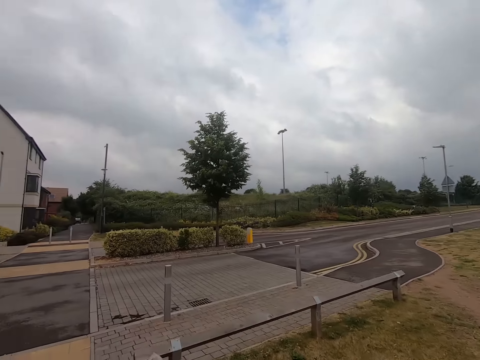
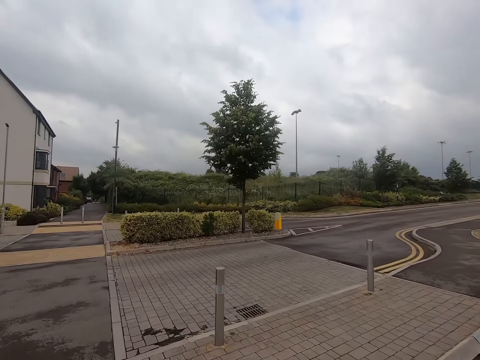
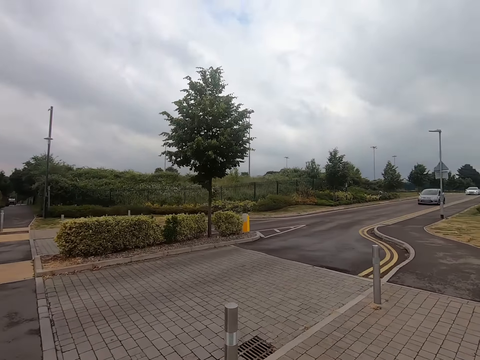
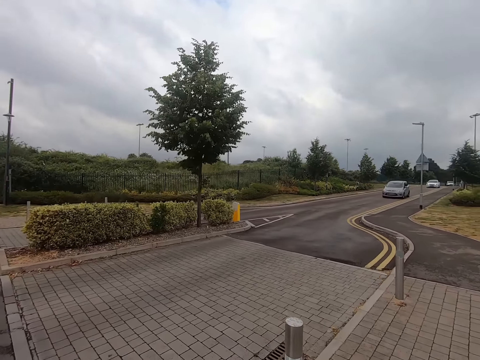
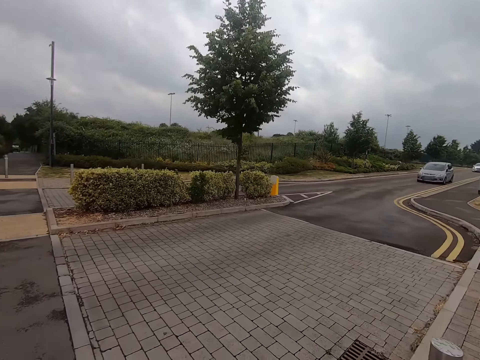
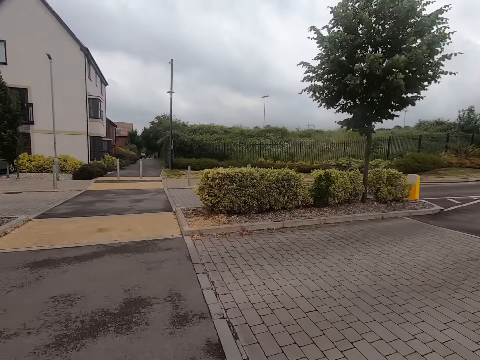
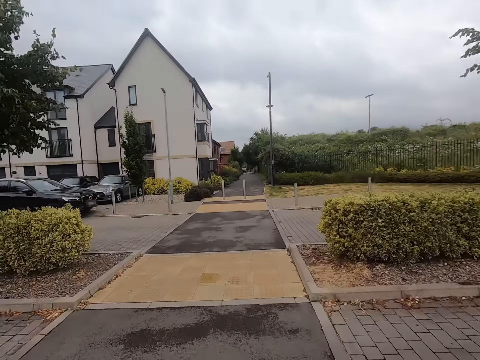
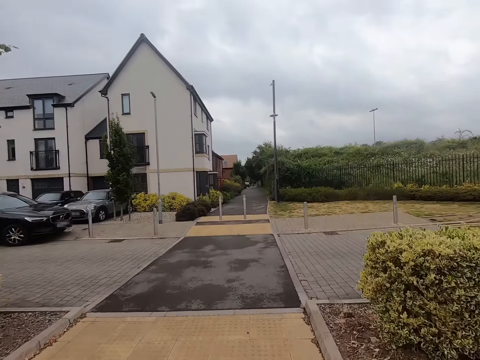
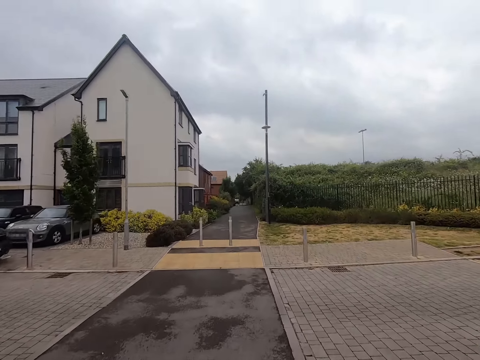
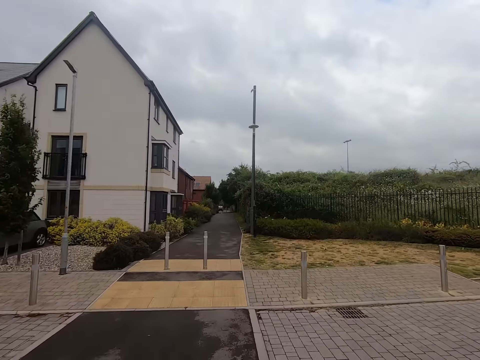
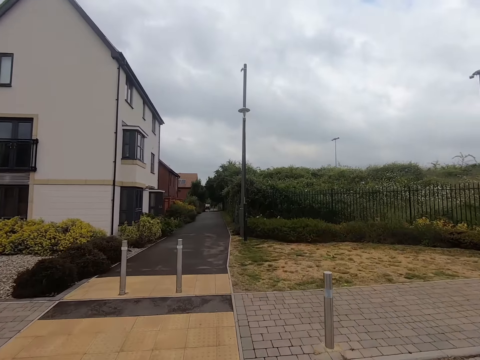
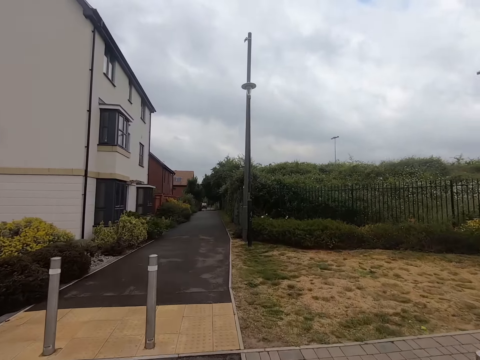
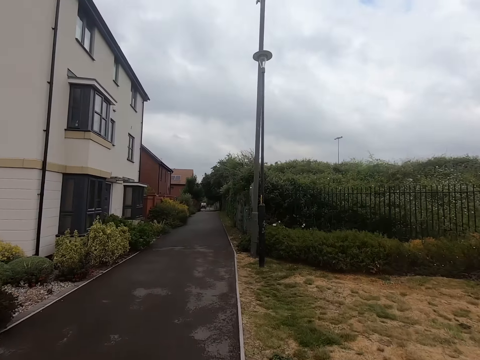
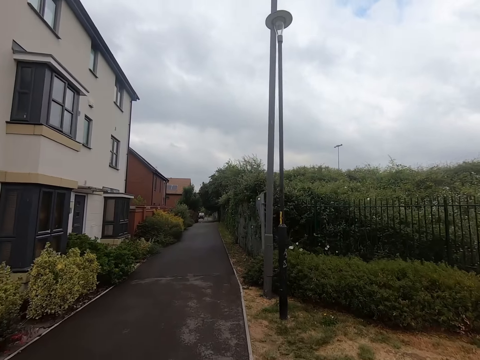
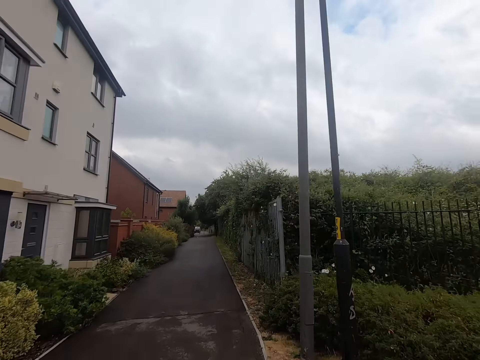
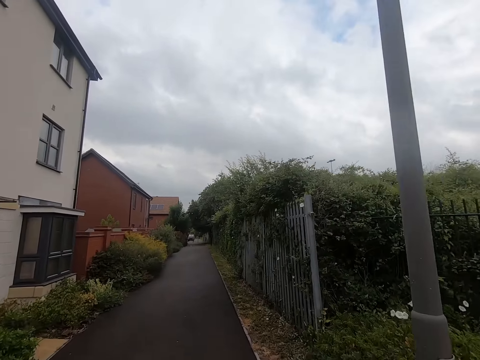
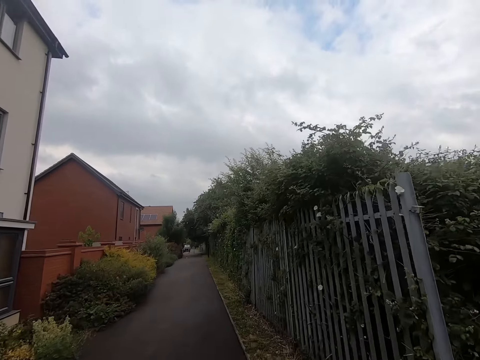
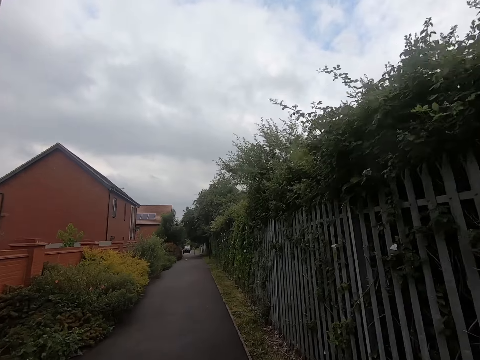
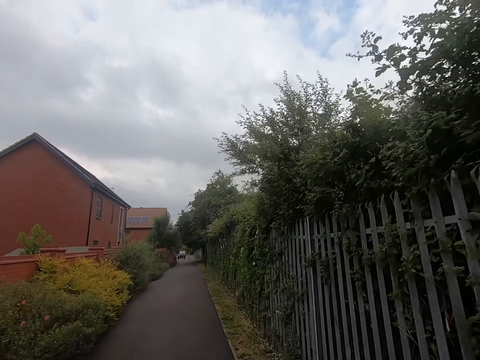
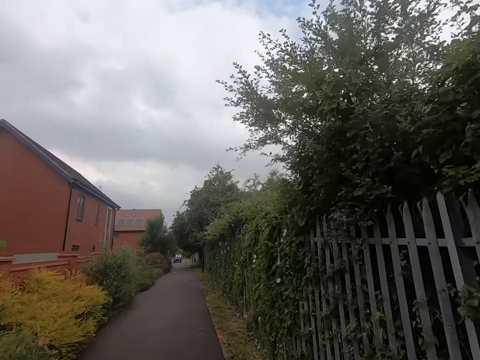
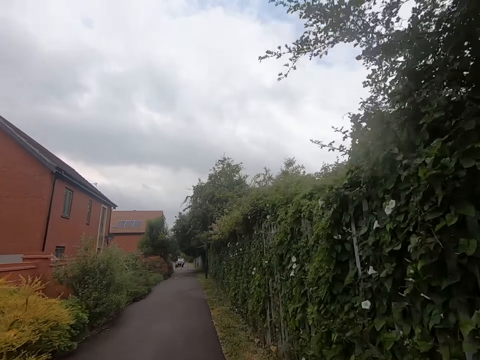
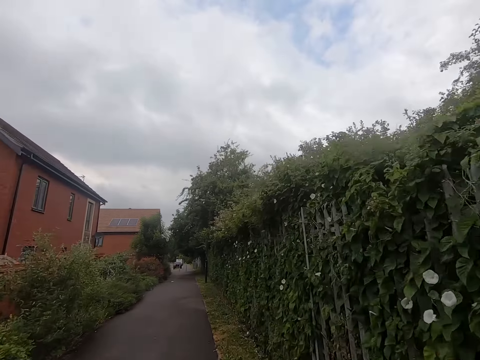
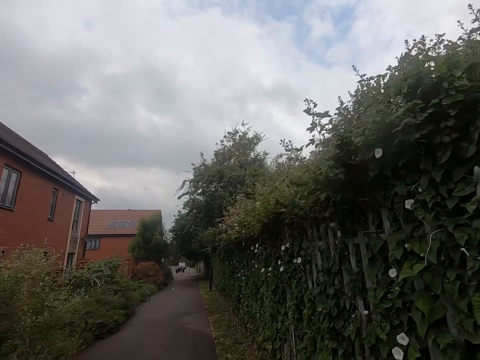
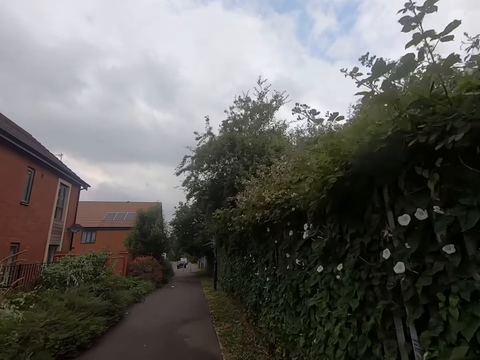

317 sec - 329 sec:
The camera wearer stares at a car on the road. They jog on the road. They cross the road. They jog on the walkway.

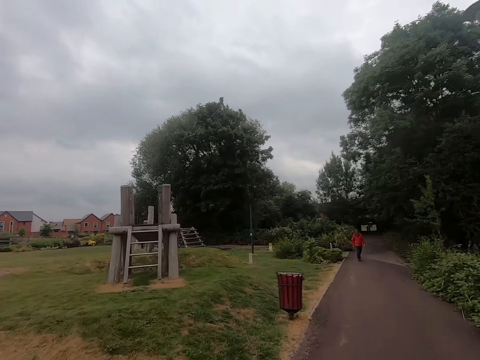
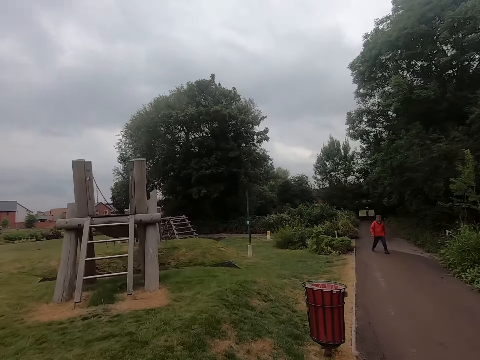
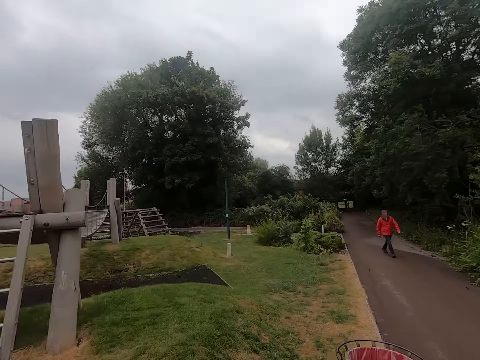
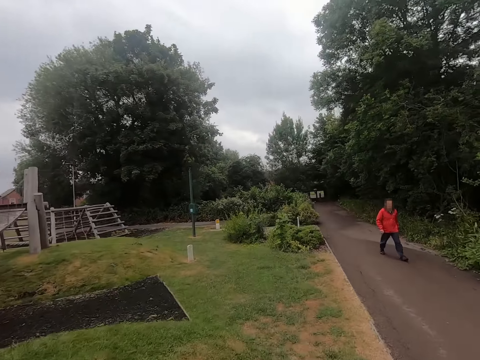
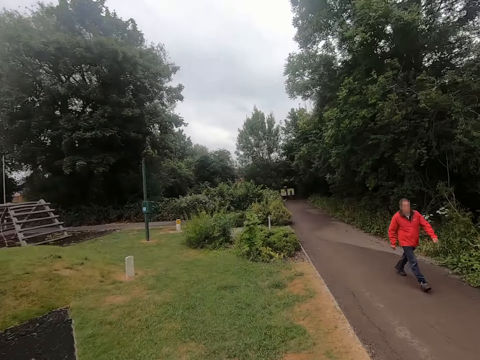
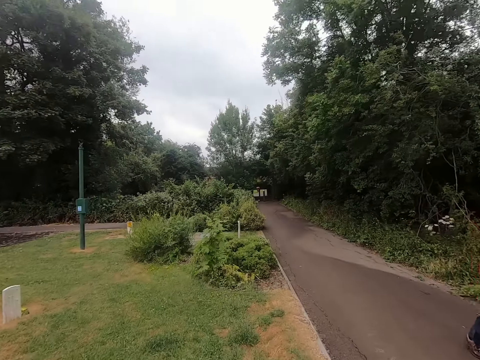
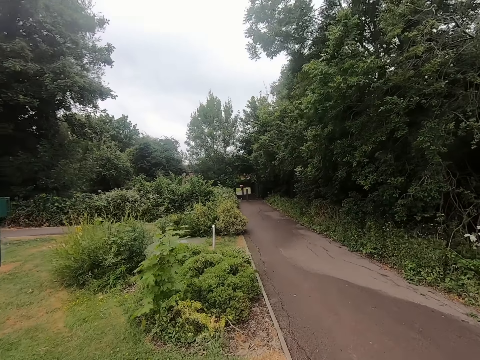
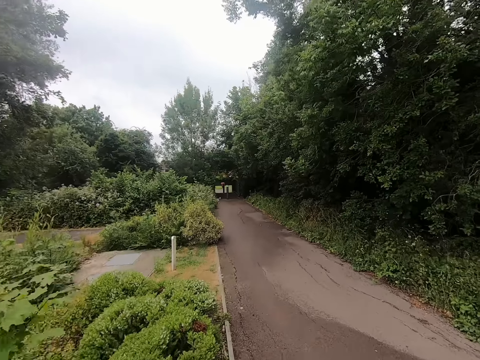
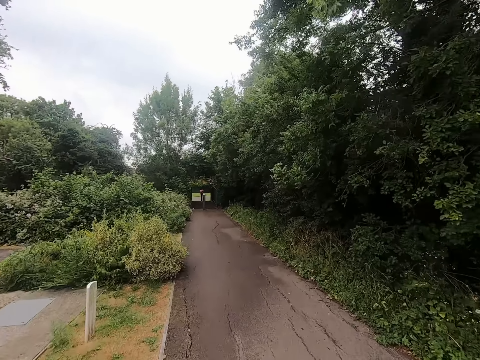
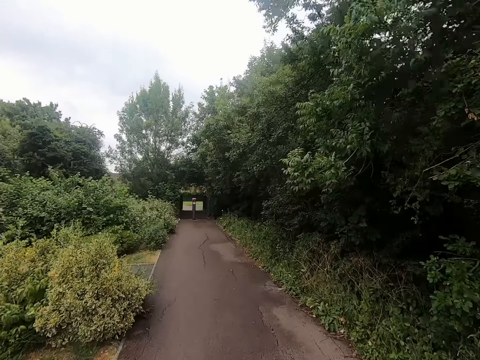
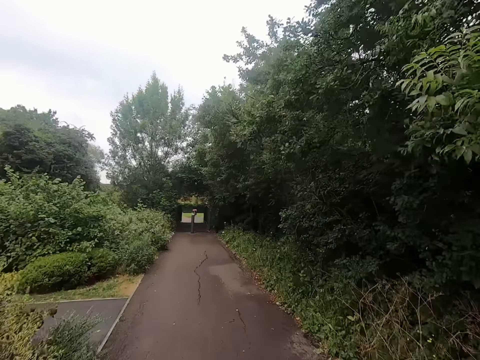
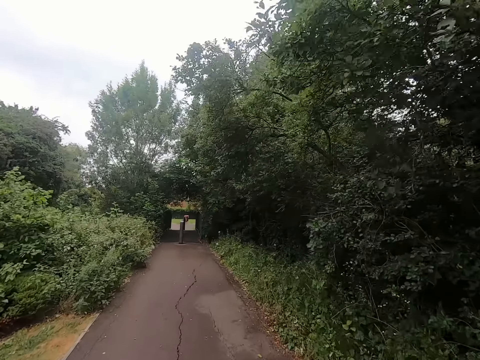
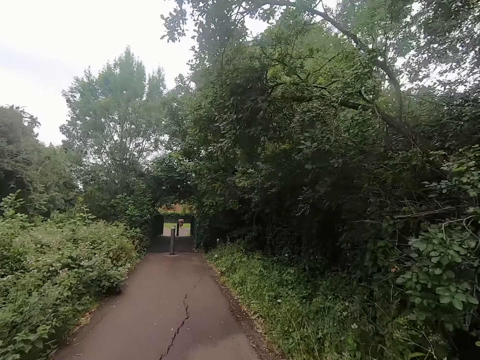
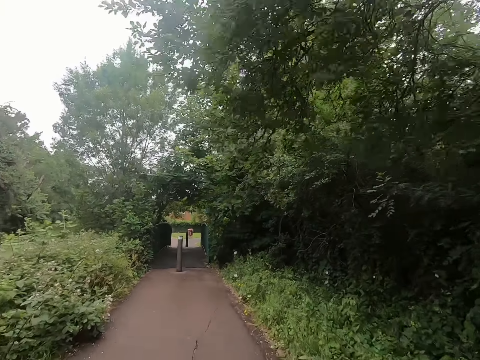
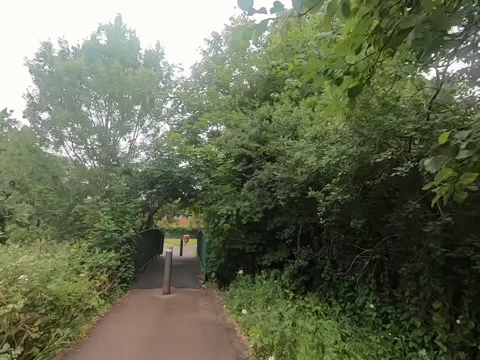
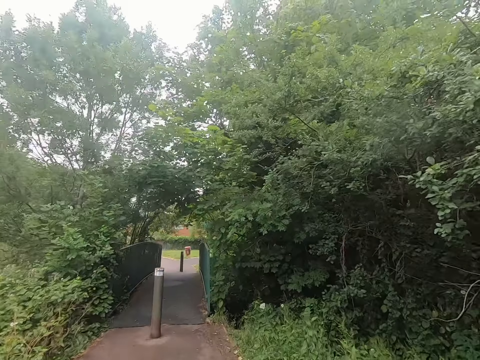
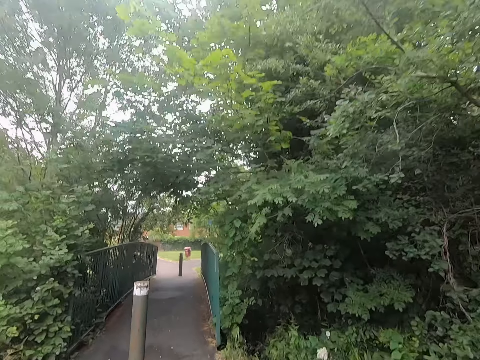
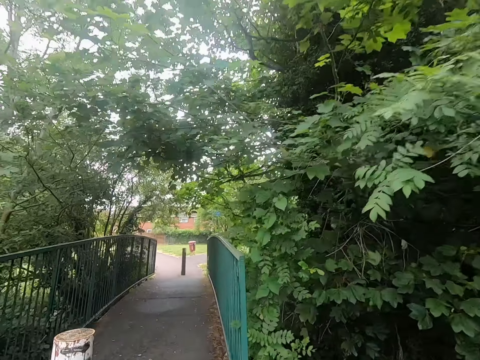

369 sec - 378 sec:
A man walks past the camera wearer. The camera wearer jogs on a footpath.

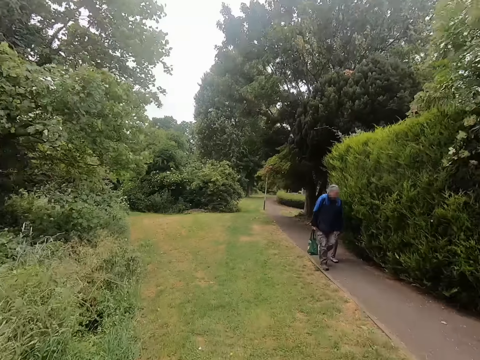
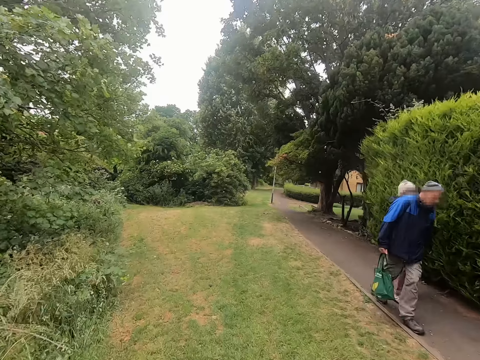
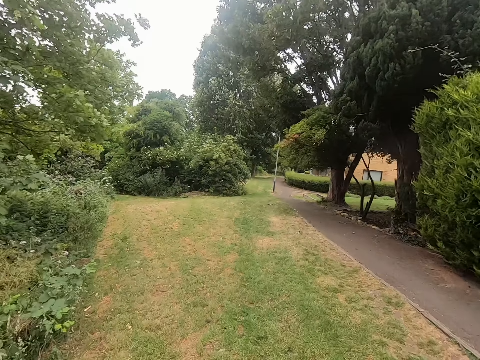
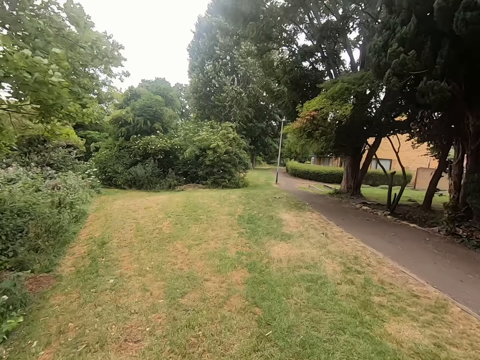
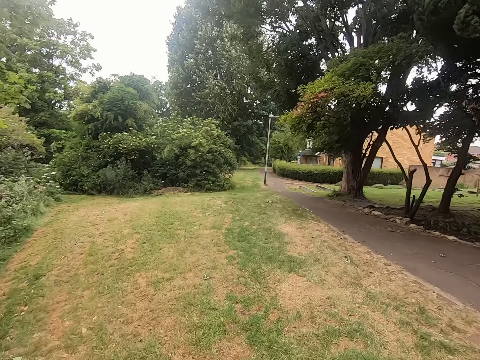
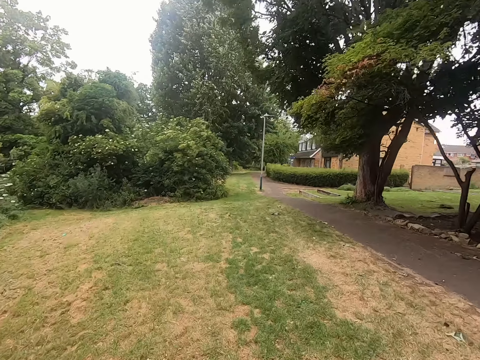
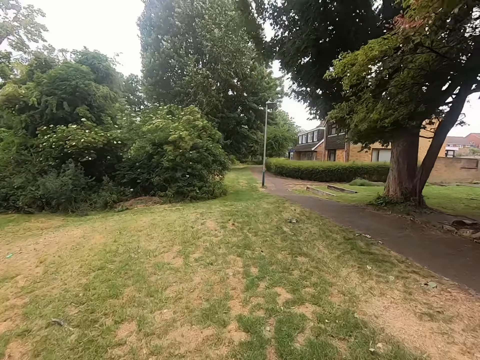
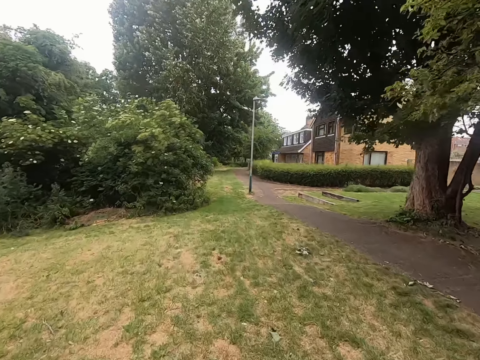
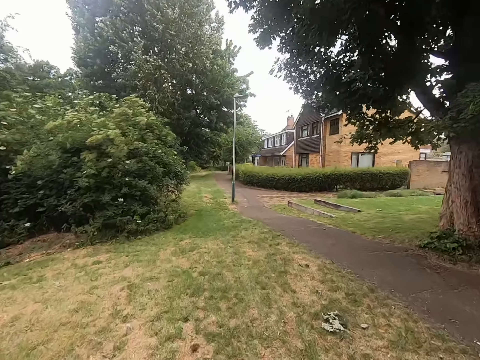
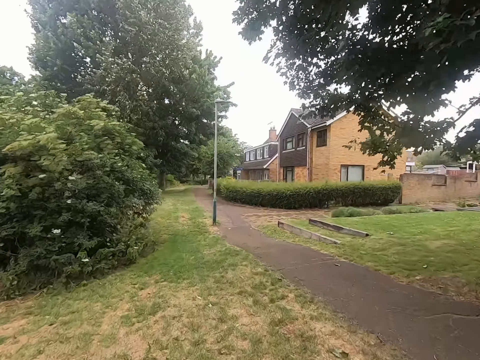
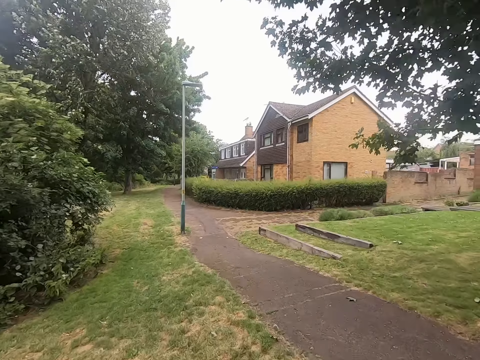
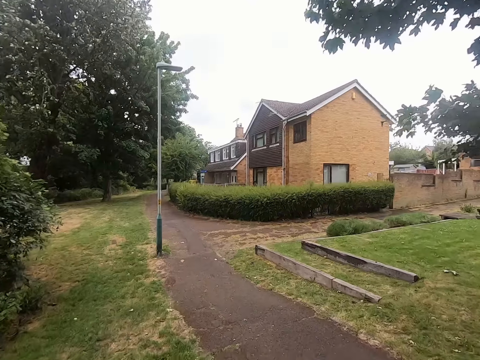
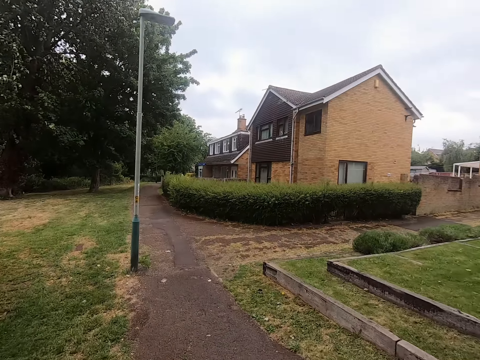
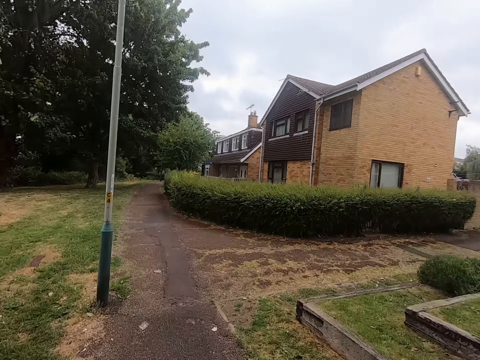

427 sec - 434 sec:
A man walks past the camera wearer. The camera wearer jogs on the grass.
